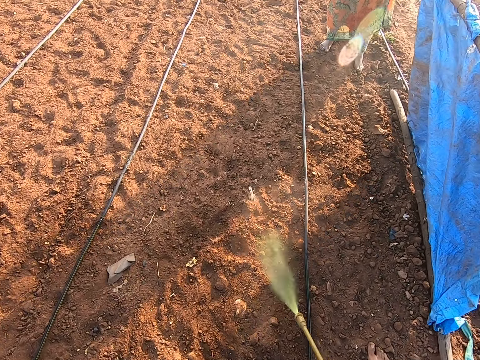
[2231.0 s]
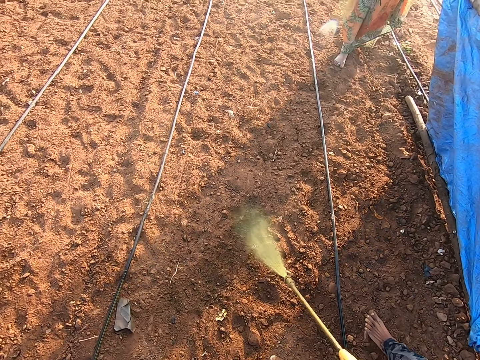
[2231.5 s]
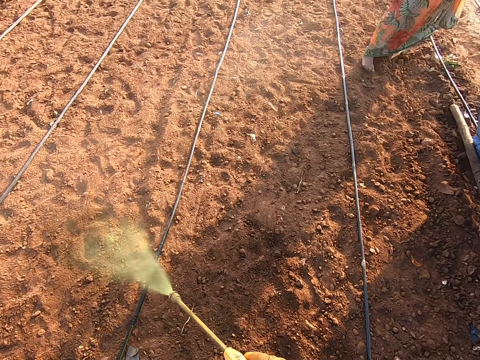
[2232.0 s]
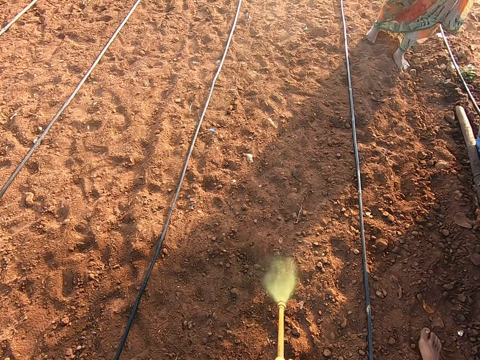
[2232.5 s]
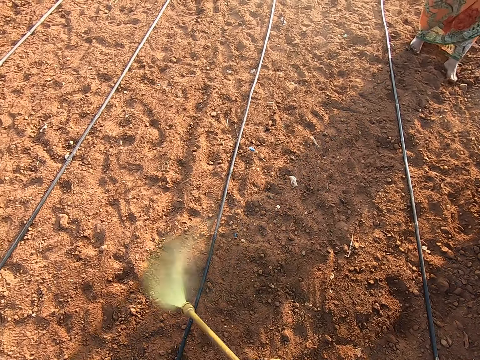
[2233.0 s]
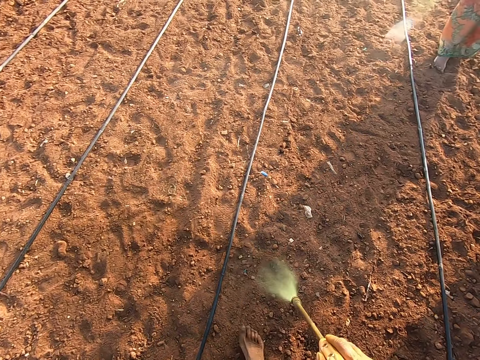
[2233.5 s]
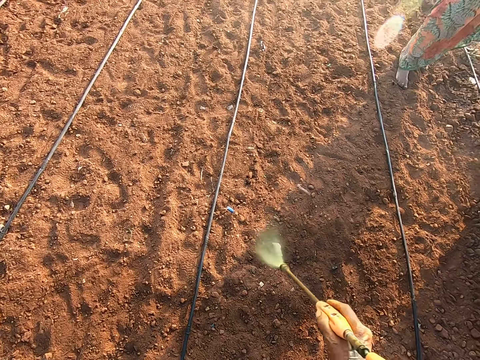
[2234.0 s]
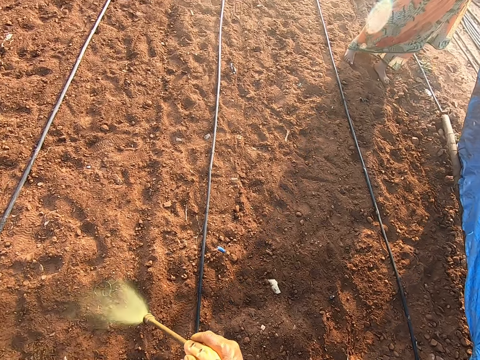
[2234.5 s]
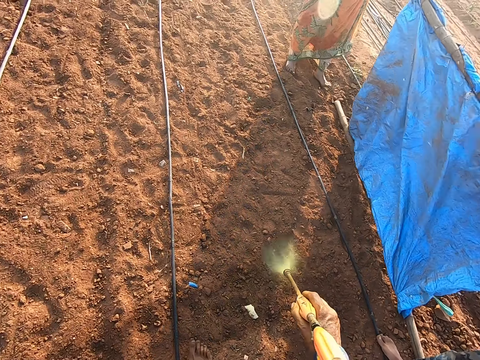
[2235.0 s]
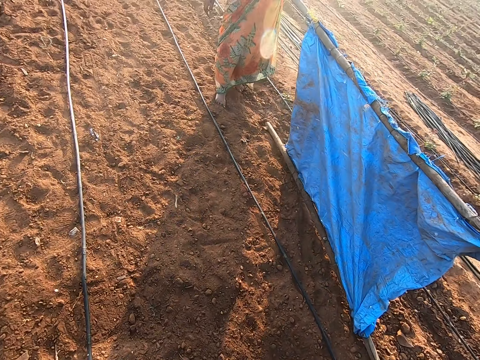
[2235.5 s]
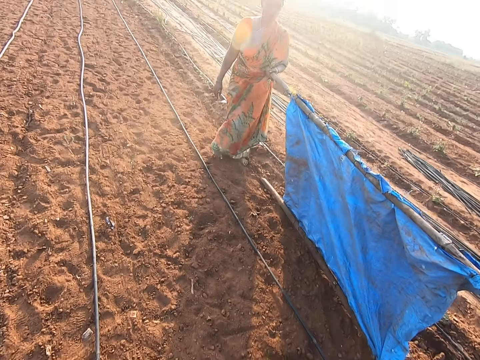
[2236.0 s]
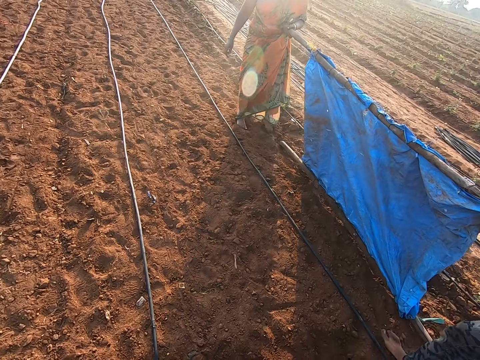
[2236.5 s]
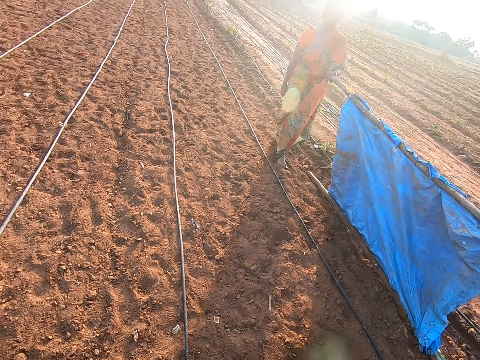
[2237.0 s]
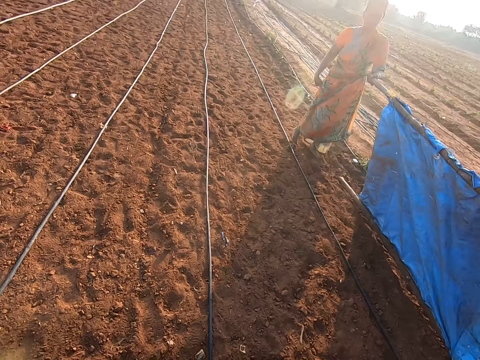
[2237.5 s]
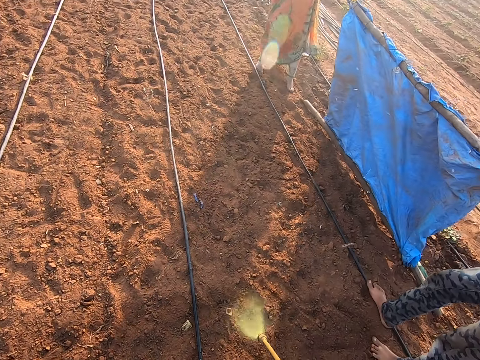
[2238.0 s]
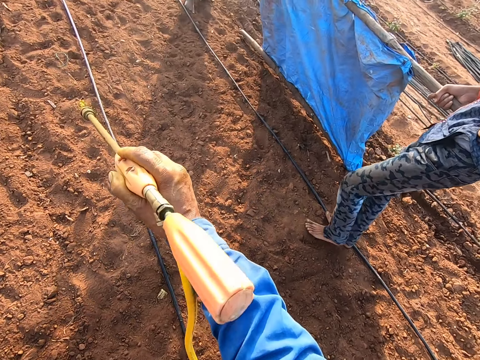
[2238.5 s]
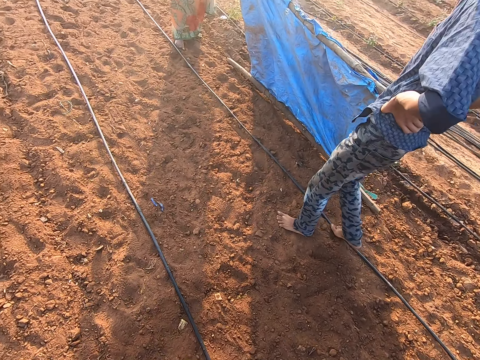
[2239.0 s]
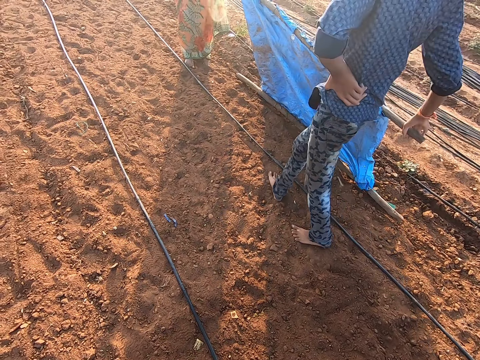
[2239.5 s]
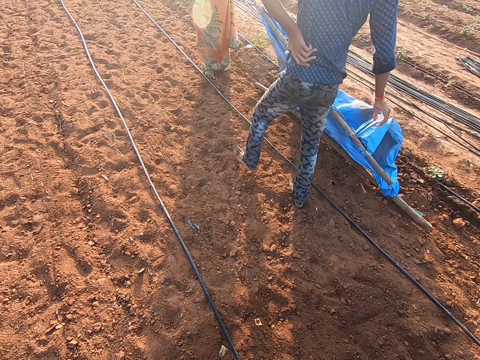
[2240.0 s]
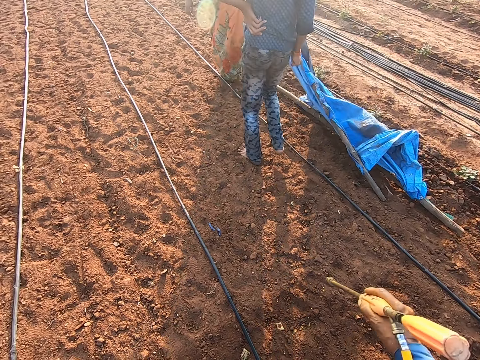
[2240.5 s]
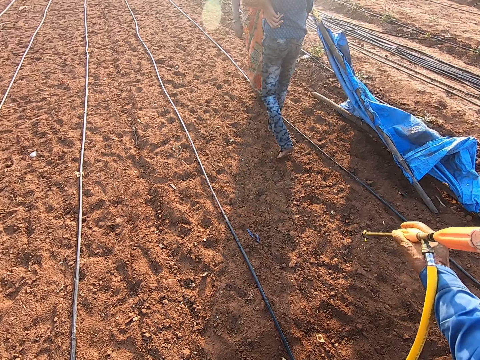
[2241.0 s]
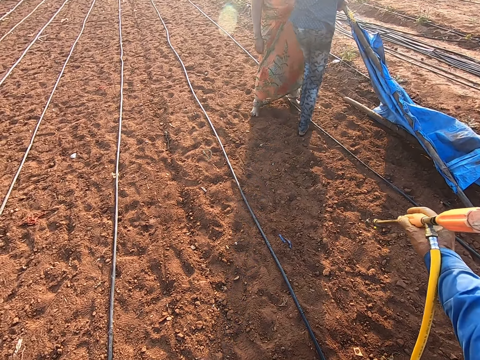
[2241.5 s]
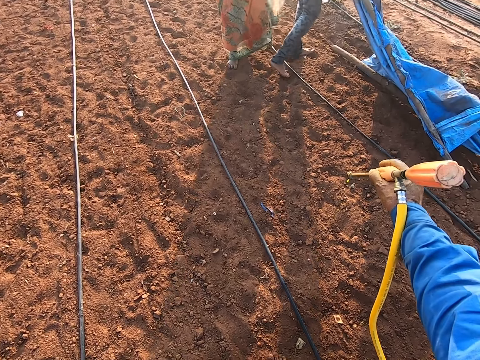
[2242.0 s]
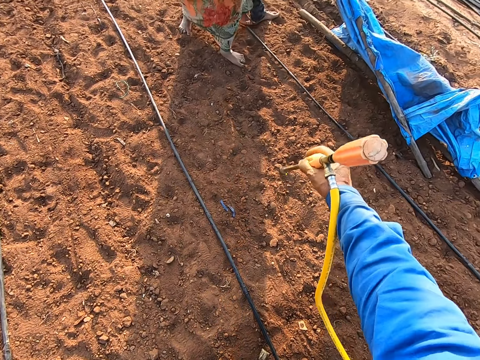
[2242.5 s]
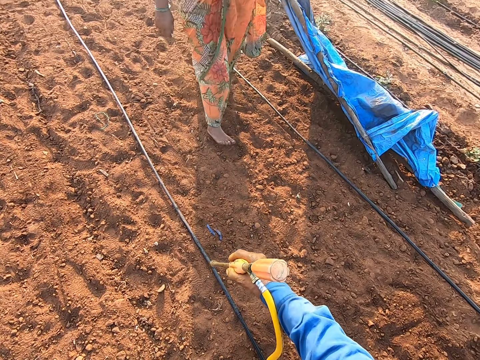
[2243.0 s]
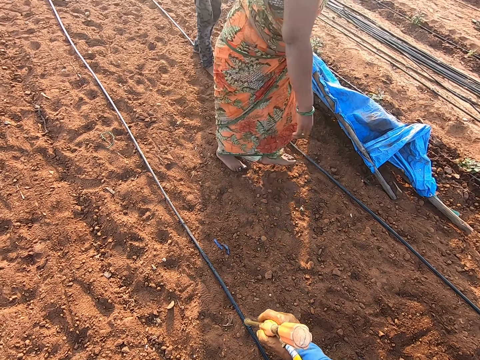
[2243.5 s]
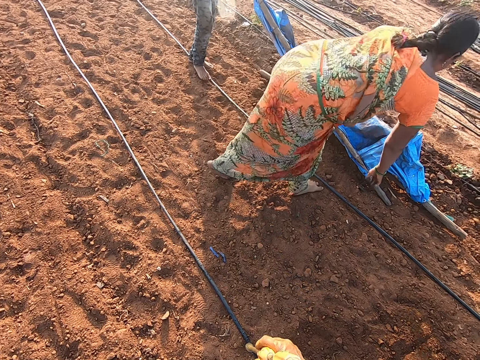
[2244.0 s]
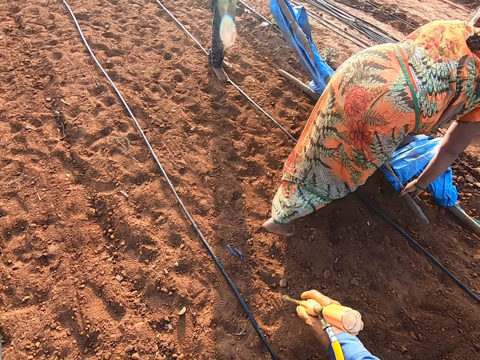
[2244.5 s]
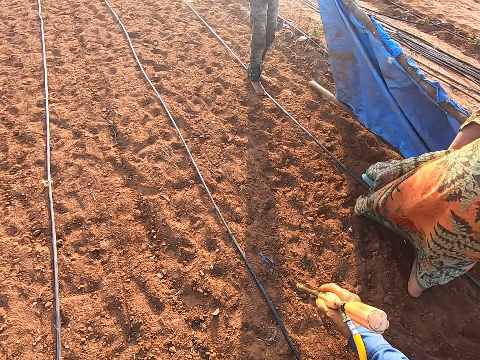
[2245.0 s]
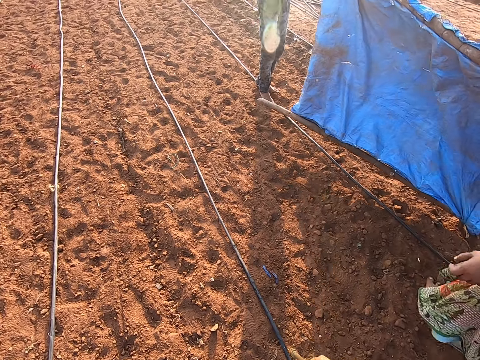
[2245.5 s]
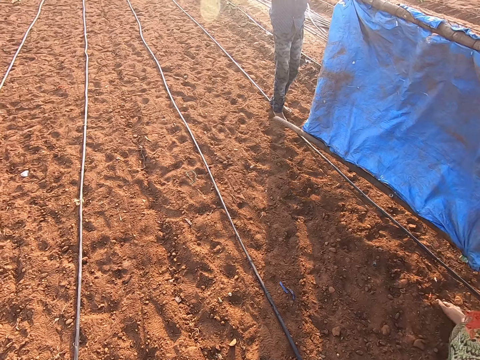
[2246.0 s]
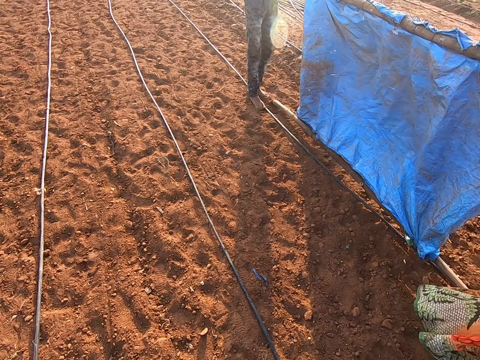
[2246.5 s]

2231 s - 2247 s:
The woman carries something with the man. The man drops the fumigation shield on the ground with his right hand. The camera wearer converses with the man. The man collects the fumigation shield from the woman with his right hand. The camera wearer holds a spray pump. The man walks around the farm. The woman walks around the farm. The camera wearer converses with the woman. The woman picks up the fumigation shield from the ground with her right hand.

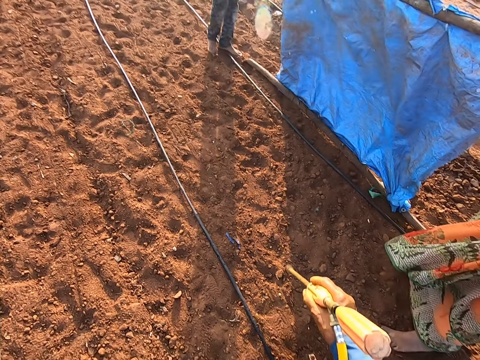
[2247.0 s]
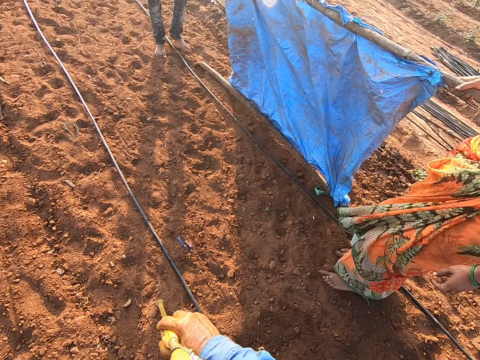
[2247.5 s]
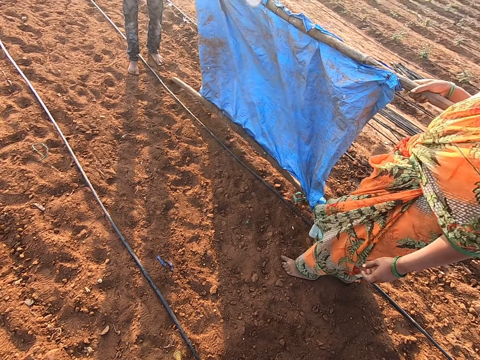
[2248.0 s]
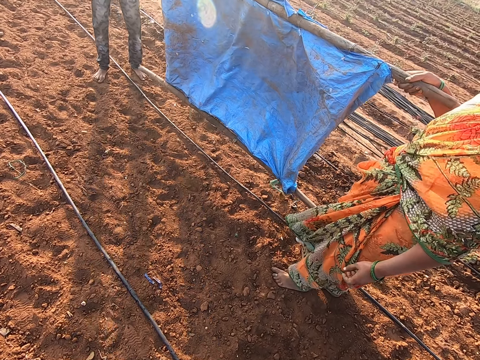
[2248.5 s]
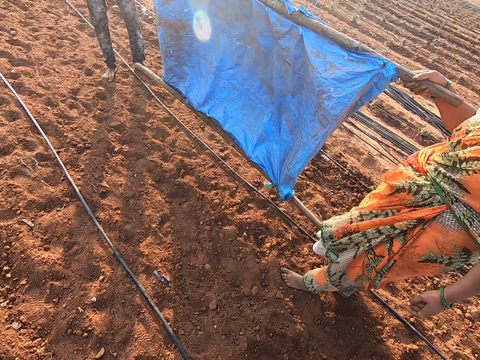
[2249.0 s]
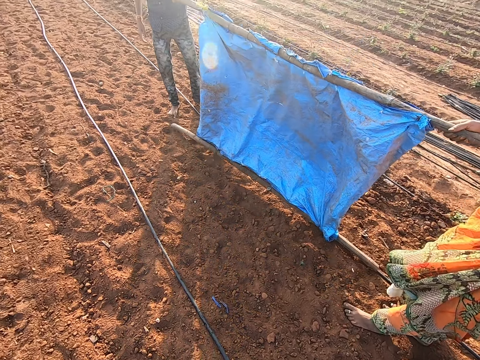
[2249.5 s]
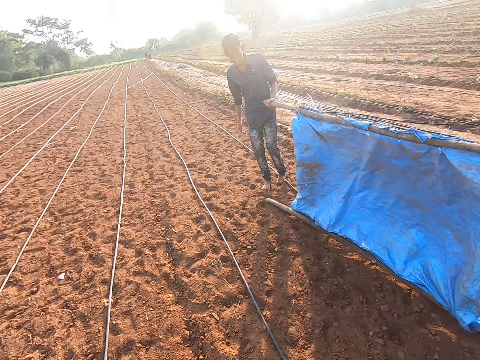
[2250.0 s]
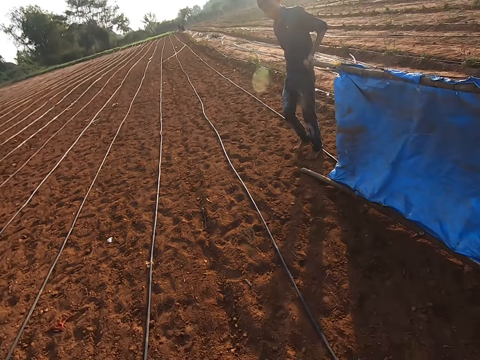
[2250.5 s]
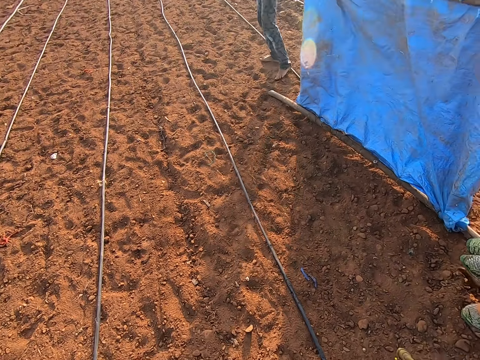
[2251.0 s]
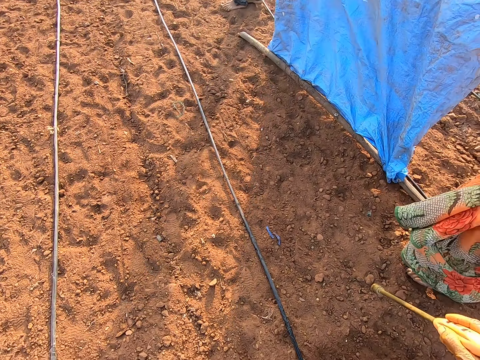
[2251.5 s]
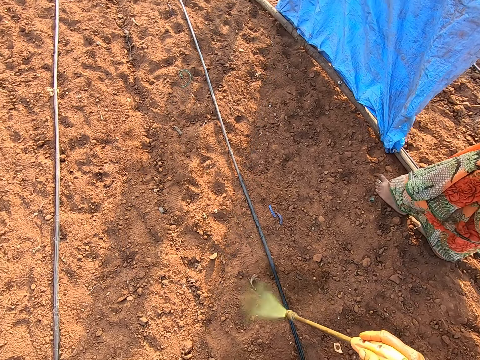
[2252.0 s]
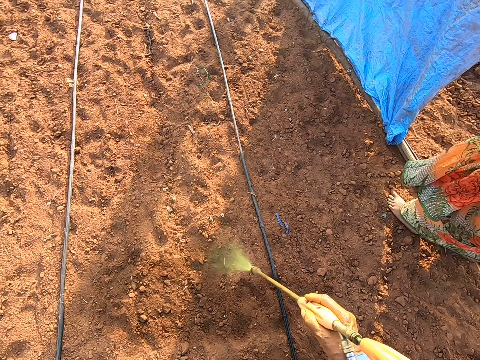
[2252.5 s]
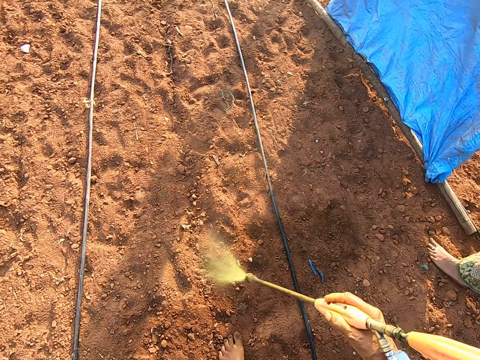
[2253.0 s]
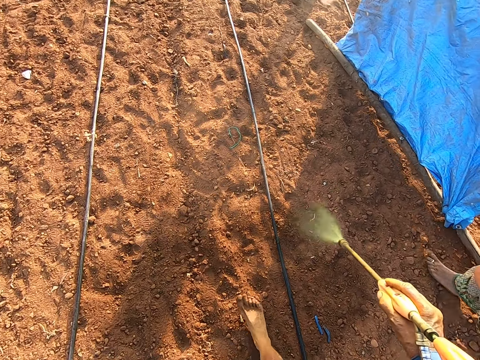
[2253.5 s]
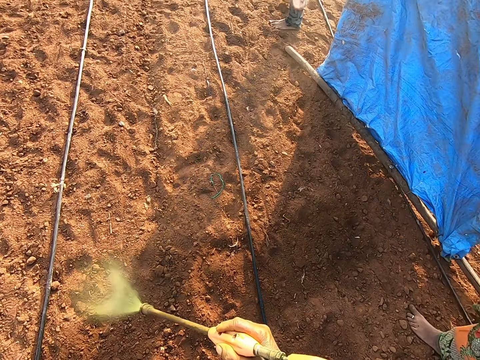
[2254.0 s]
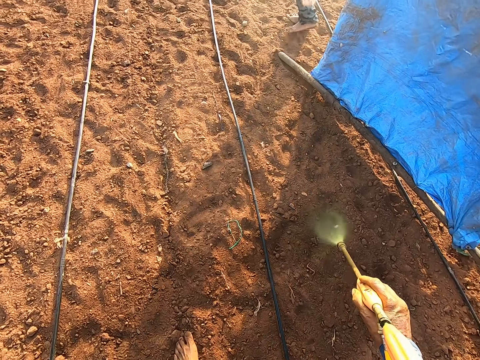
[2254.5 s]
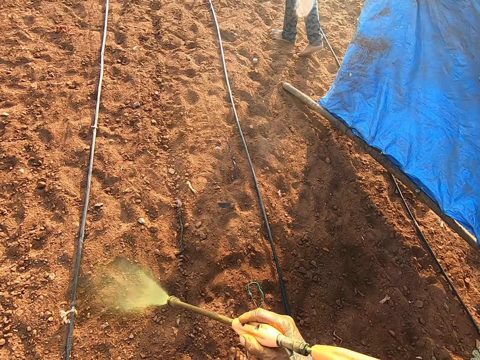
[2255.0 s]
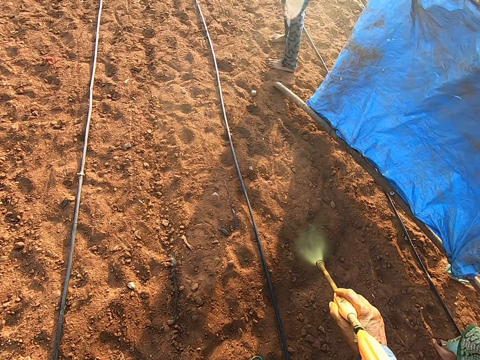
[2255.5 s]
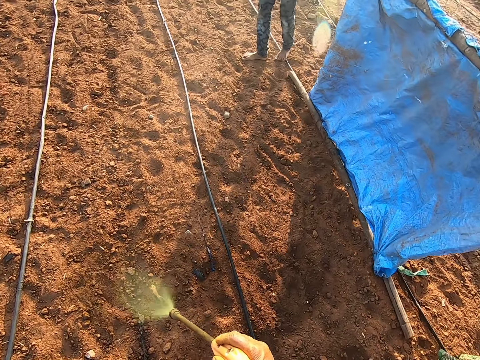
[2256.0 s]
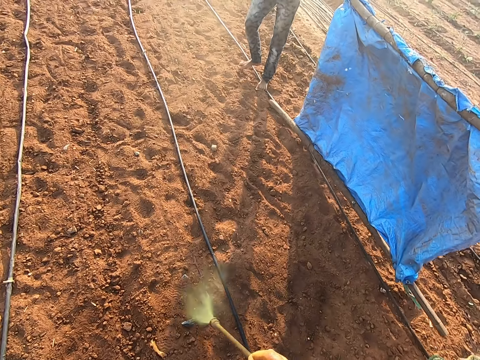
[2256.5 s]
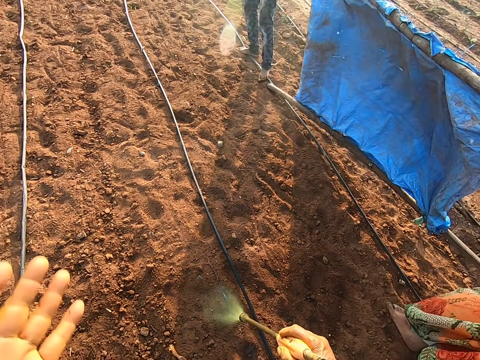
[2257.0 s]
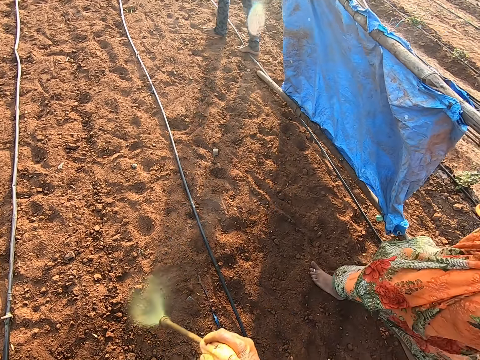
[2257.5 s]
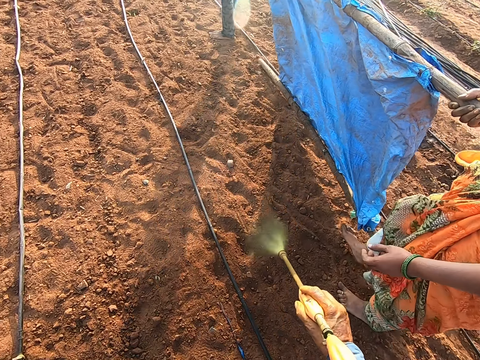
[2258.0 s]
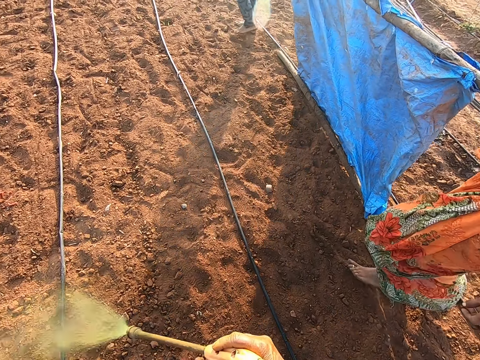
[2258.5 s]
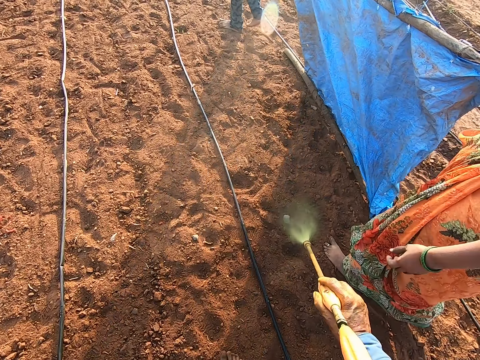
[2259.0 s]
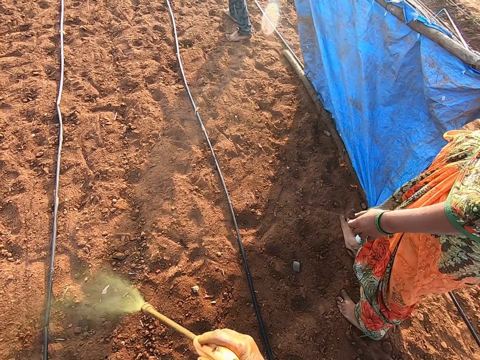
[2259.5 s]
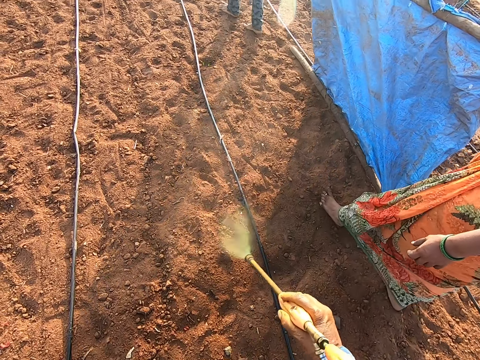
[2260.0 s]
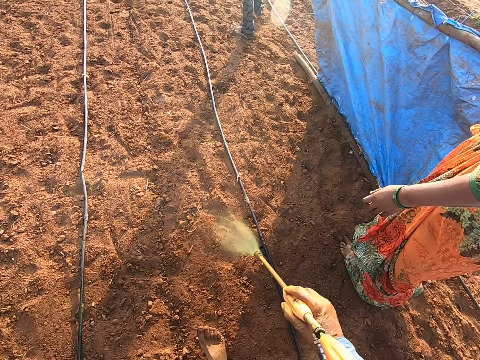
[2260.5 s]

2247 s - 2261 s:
The camera wearer converses with the woman. The woman holds something. The man holds something. The woman drops something. The woman moves the fumigation shield in her left hand with the man. The man moves the fumigation shield in his right hand with the woman. The camera wearer fumigates the ground with the fumigation pump sprayer in his right hand. The man carries something with the woman. The man carries something with the woman again.
